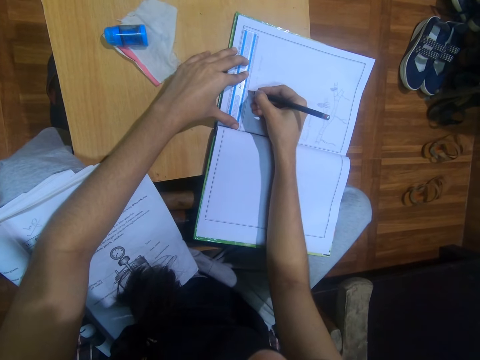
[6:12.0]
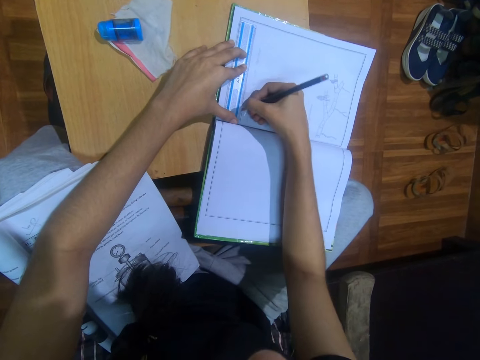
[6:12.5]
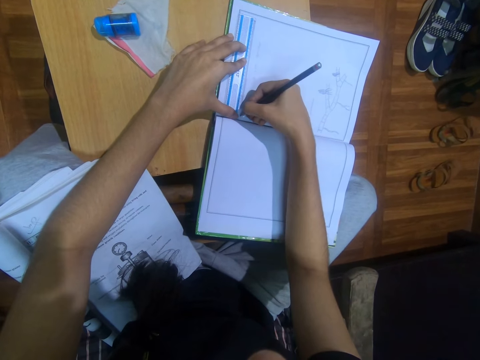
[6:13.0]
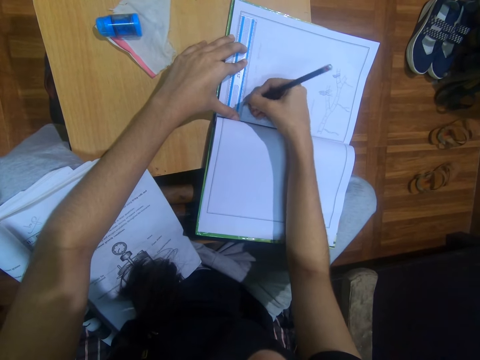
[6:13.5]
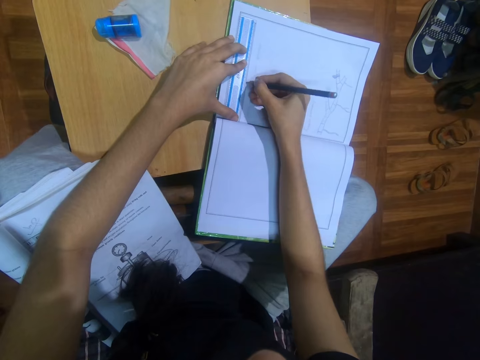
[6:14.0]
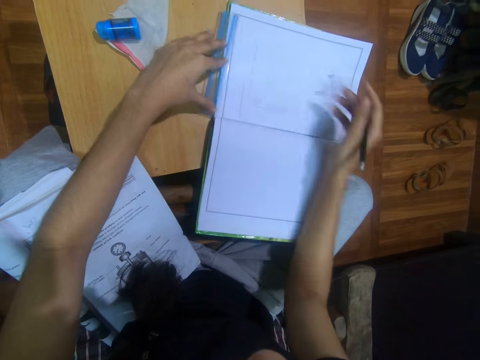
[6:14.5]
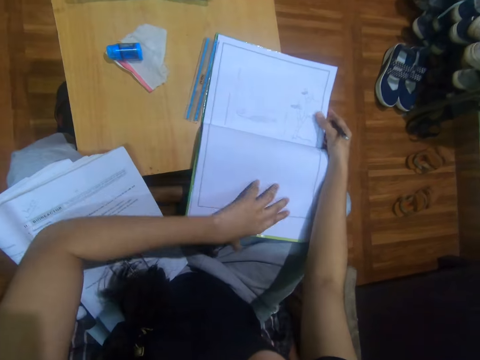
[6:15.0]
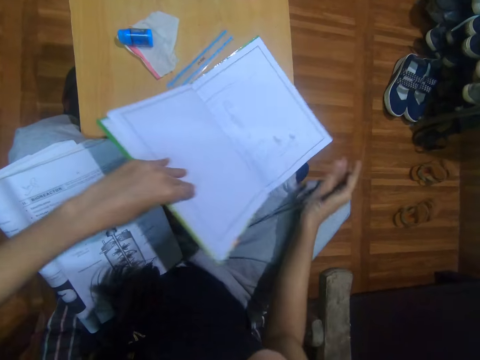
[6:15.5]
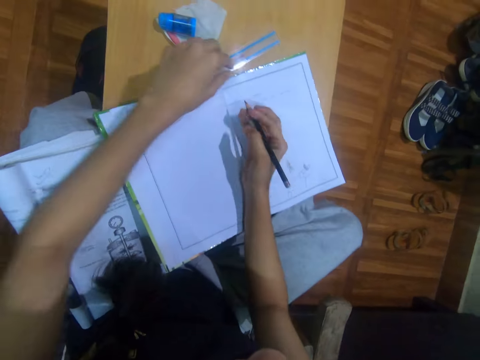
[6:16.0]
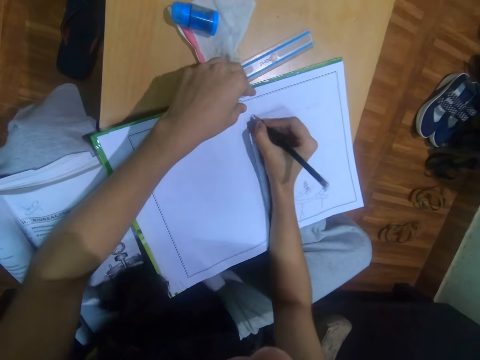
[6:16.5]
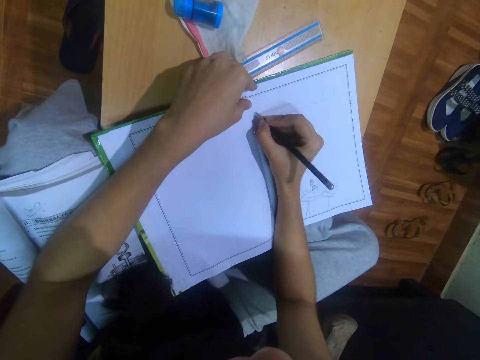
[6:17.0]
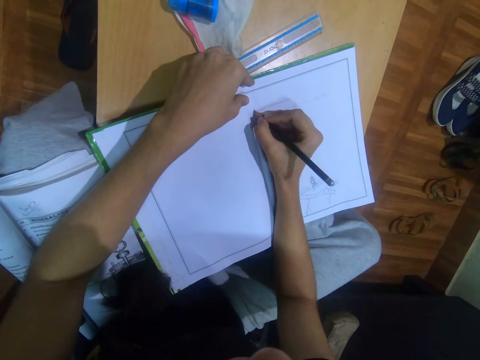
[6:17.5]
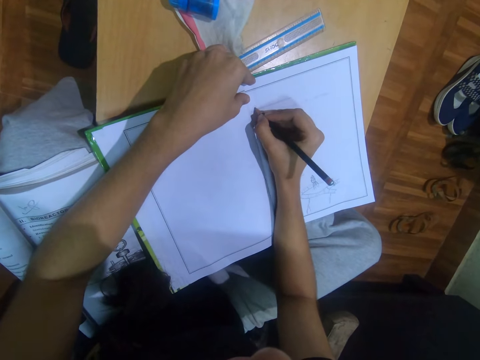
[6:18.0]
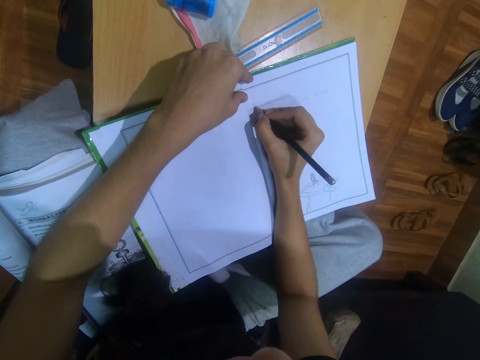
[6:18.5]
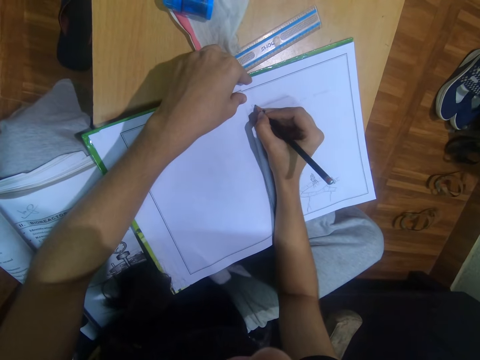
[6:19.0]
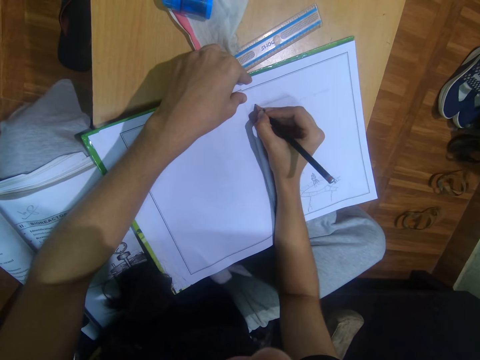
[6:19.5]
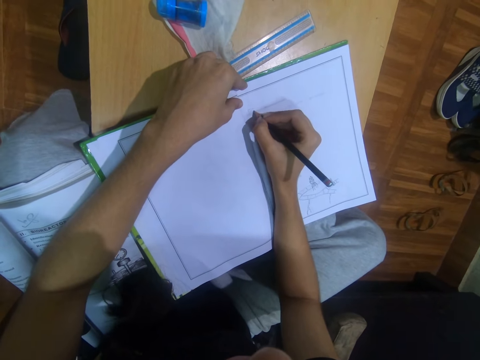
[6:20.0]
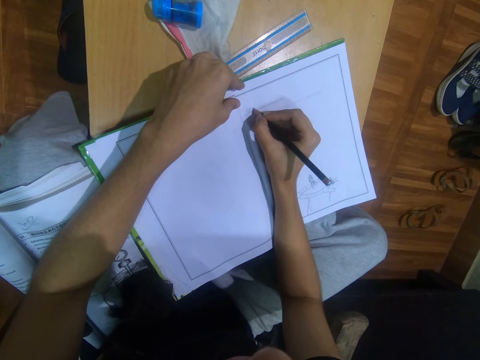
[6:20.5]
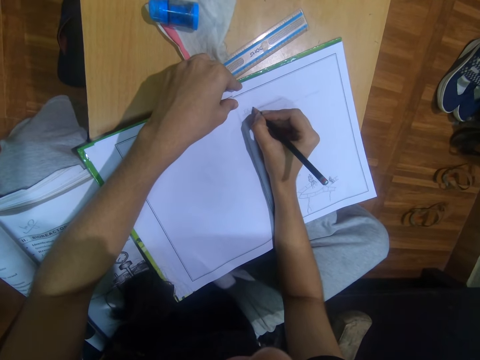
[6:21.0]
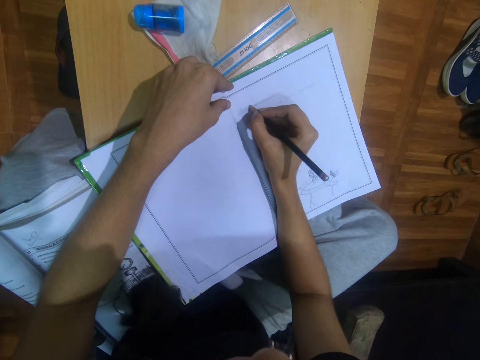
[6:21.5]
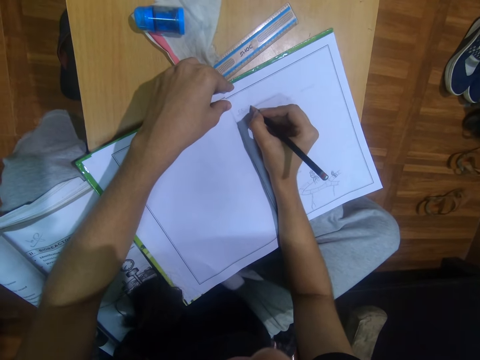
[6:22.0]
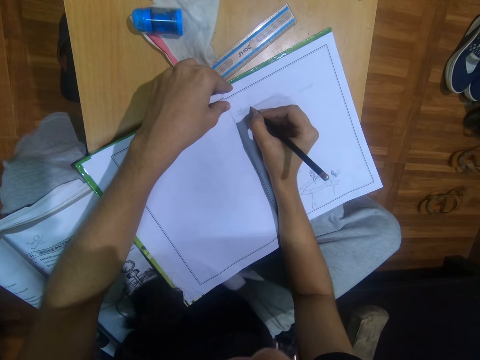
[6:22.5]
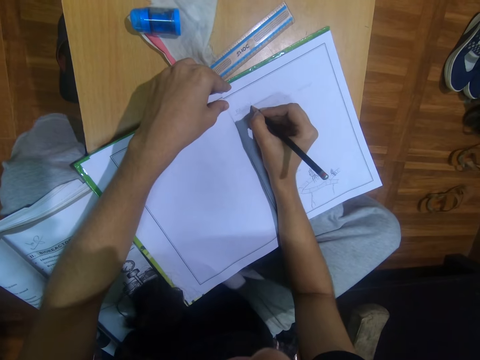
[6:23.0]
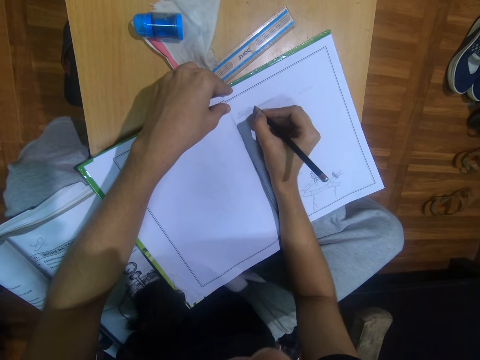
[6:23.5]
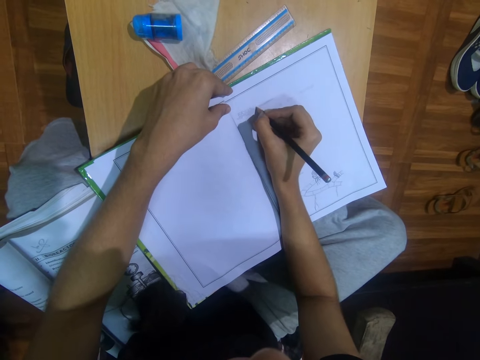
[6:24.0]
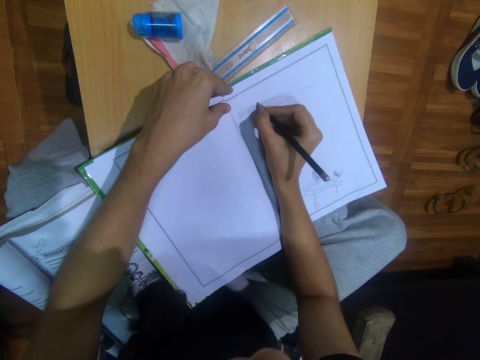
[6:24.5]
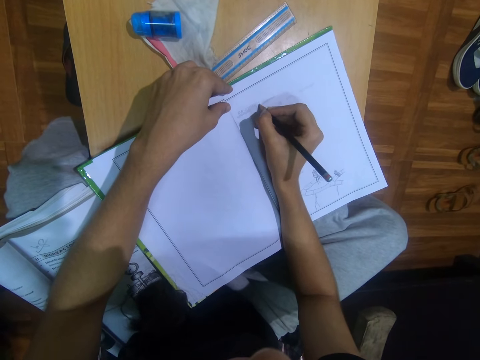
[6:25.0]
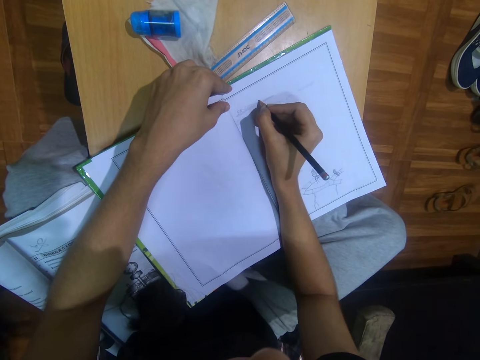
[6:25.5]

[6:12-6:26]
The camera wearer moves the ruler on the book to the table with her left hand. She adjusts the book on the table with her hands. She writes on the book with the pencil in her right hand.

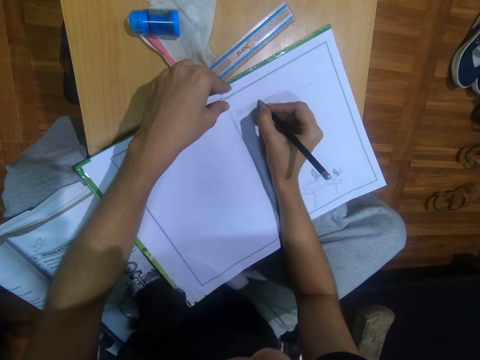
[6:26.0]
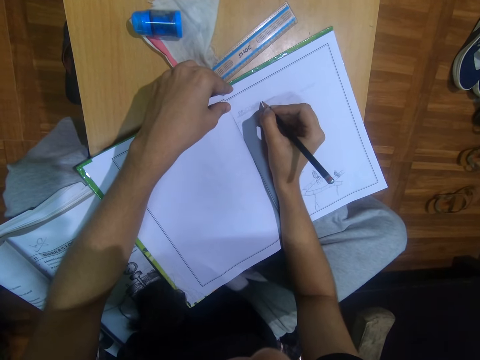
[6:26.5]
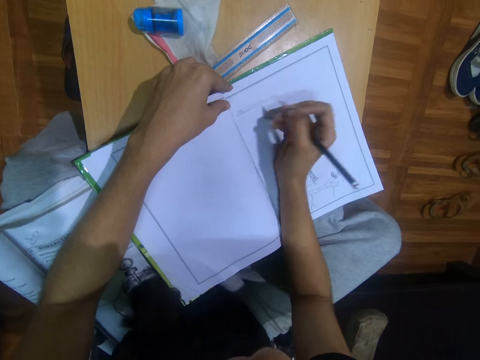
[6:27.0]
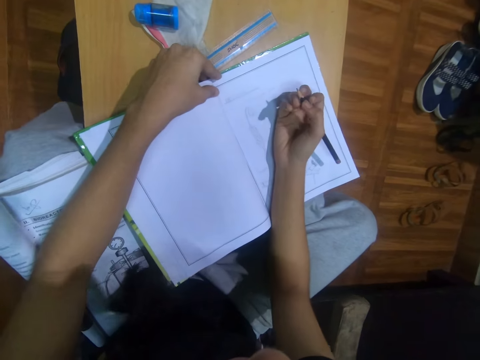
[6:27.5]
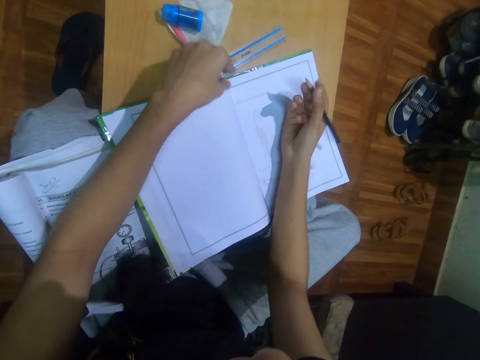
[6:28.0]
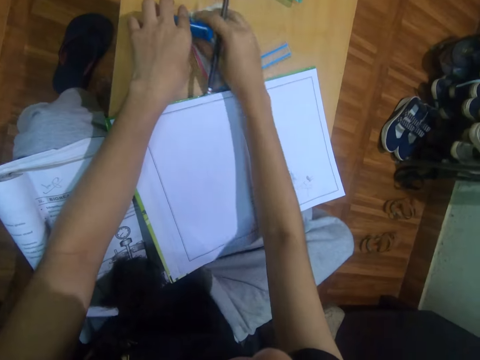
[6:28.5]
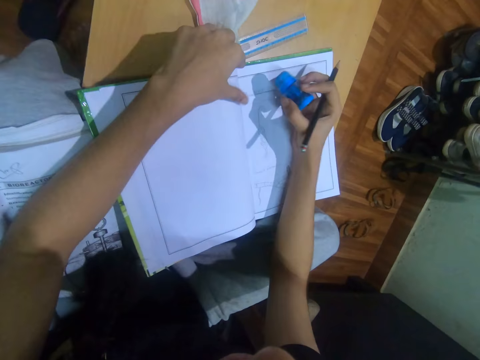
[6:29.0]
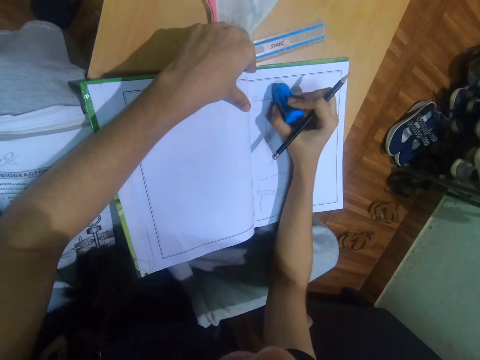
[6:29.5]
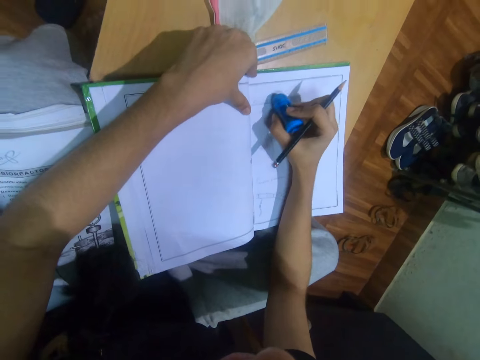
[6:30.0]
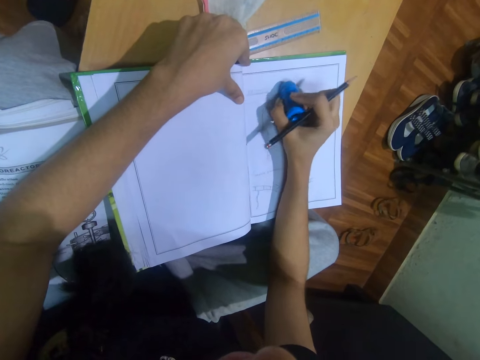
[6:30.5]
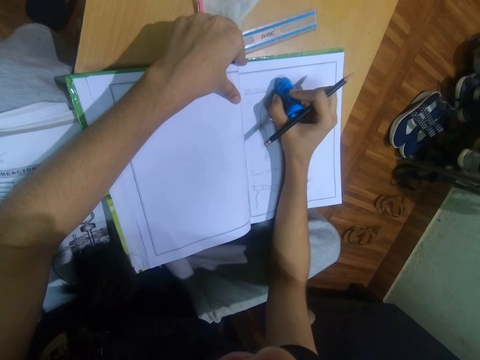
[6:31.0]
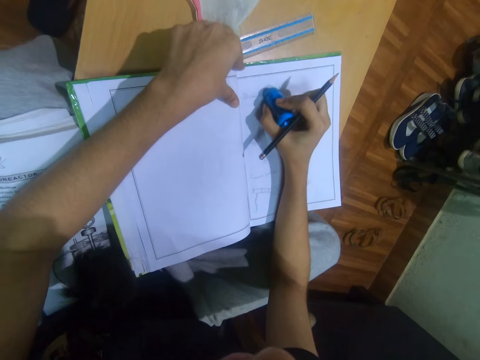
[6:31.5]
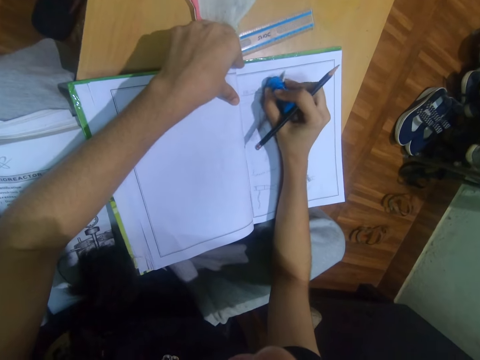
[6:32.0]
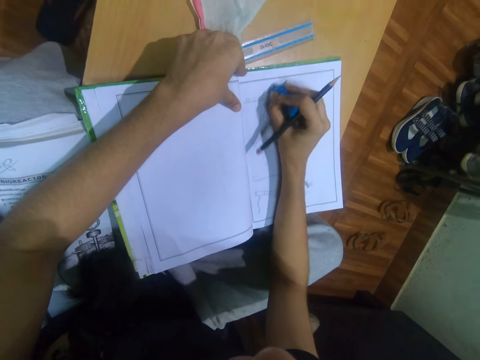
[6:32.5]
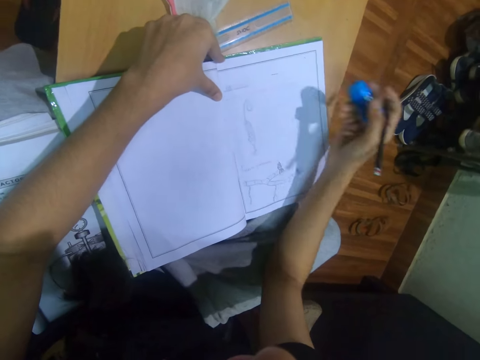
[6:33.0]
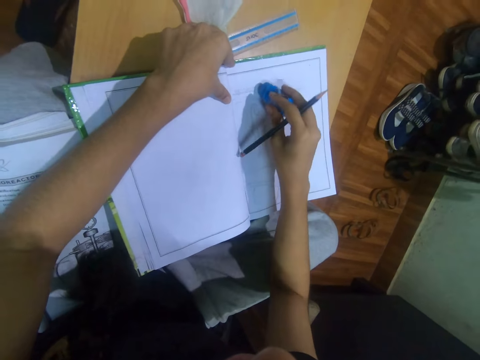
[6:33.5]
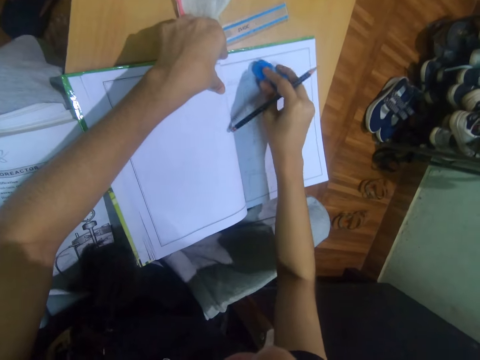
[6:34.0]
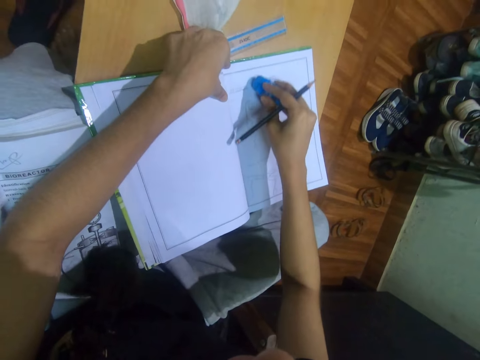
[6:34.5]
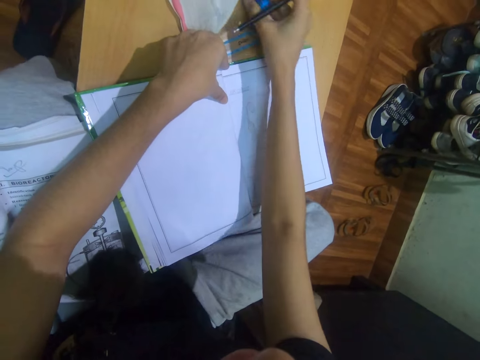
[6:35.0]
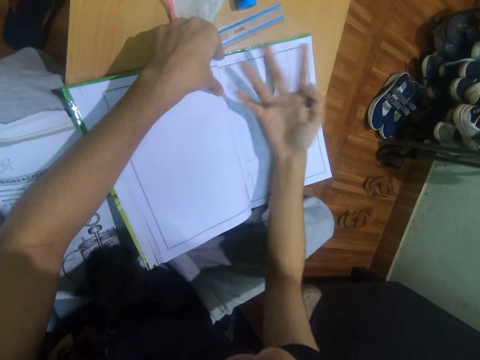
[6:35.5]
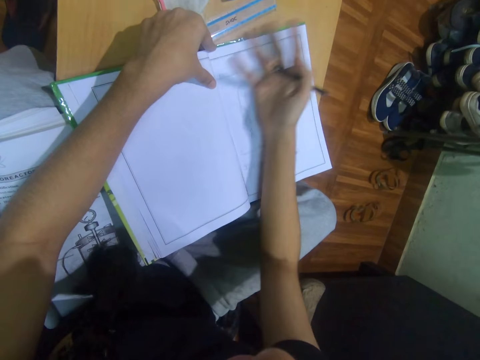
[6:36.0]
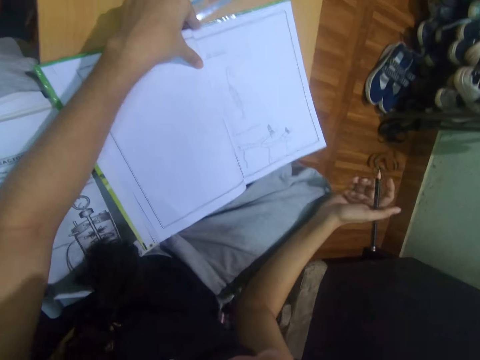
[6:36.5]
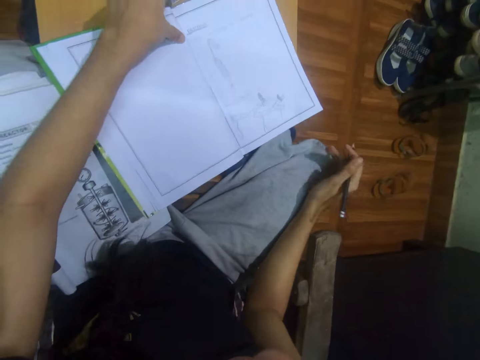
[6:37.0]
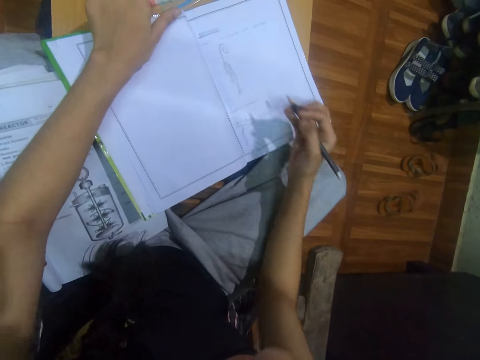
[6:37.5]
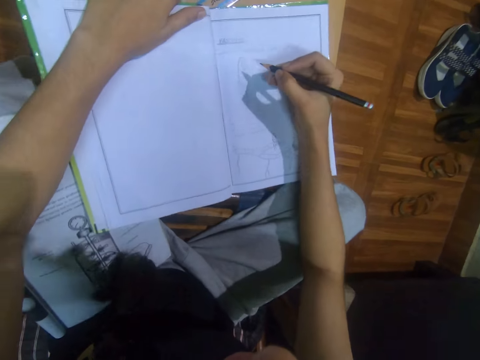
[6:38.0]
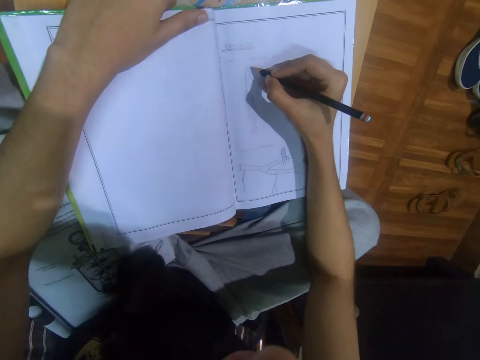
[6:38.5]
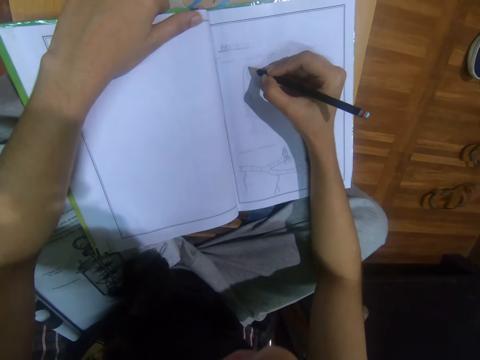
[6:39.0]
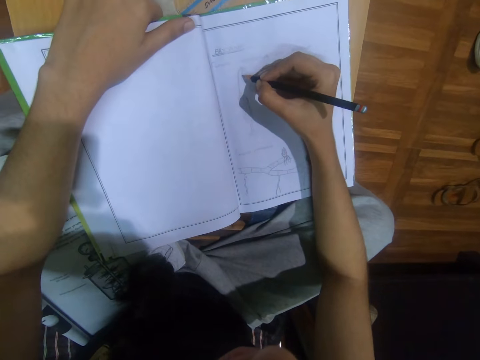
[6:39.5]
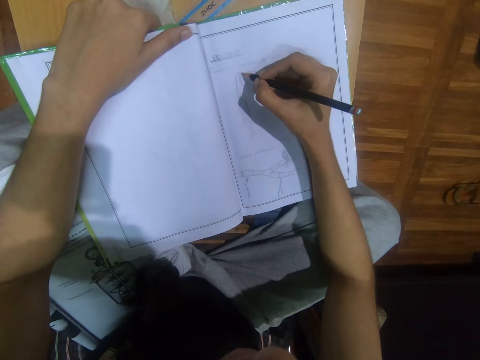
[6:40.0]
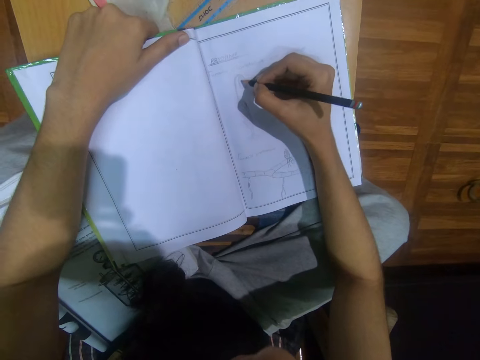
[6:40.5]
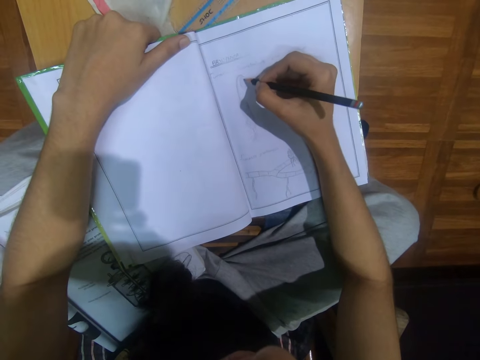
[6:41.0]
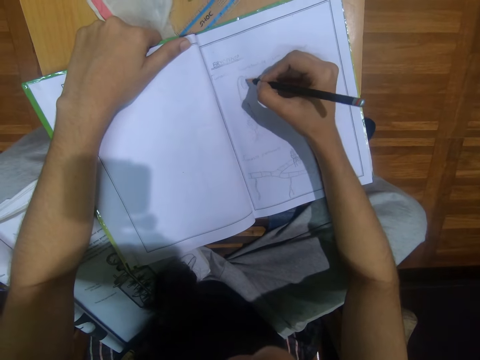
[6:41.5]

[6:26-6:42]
The camera wearer picks up the eraser on the table with her right hand. She cleans the book with the eraser in her right hand. She drops the eraser on the table with her right hand. She dusts the eraser off the book on the table with her right hand. She adjusts the book on the table with her left hand. She shades on the book with the pencil in her right hand.
